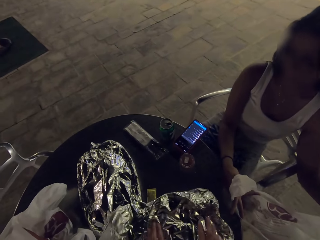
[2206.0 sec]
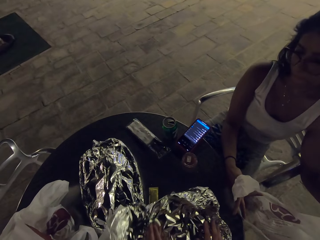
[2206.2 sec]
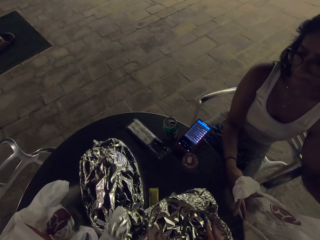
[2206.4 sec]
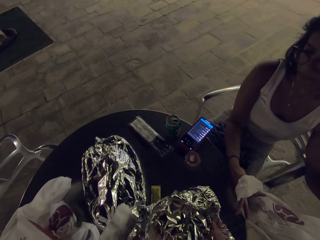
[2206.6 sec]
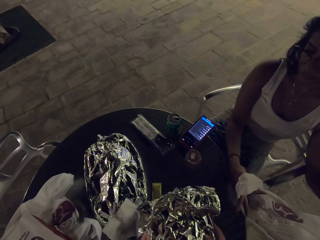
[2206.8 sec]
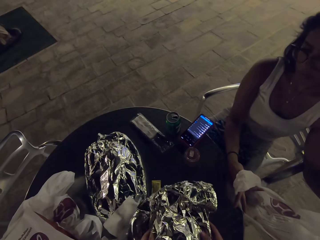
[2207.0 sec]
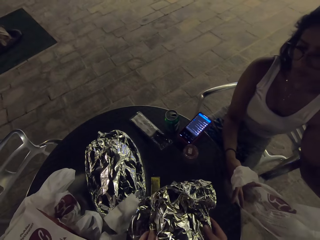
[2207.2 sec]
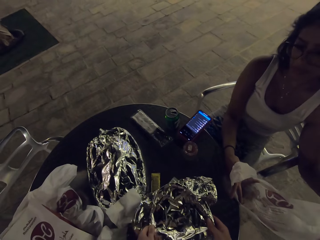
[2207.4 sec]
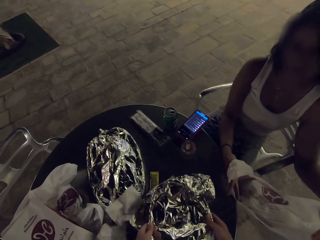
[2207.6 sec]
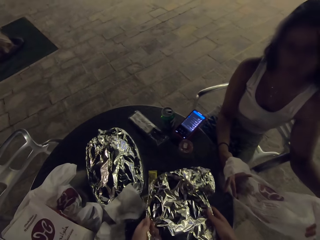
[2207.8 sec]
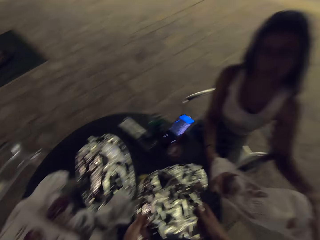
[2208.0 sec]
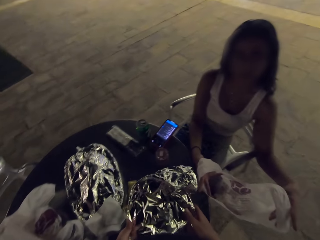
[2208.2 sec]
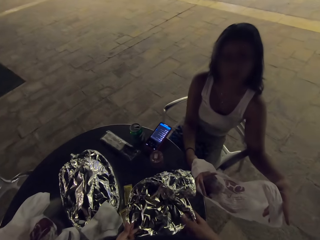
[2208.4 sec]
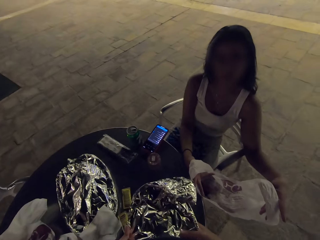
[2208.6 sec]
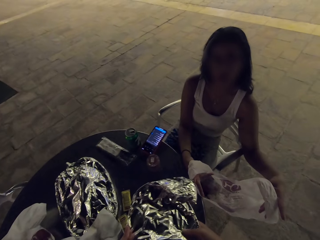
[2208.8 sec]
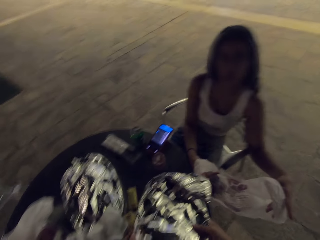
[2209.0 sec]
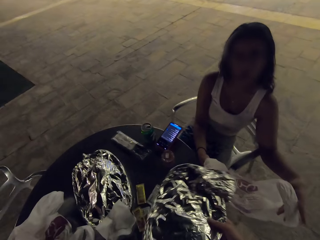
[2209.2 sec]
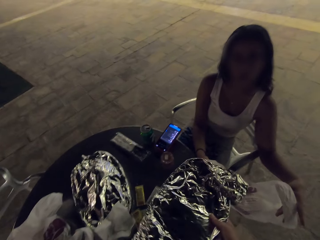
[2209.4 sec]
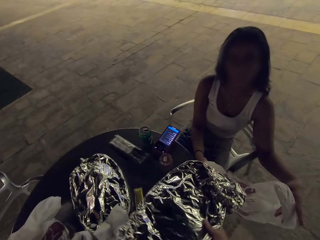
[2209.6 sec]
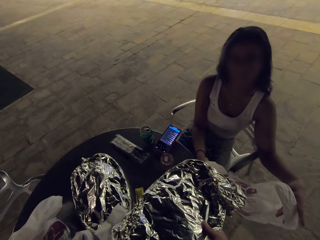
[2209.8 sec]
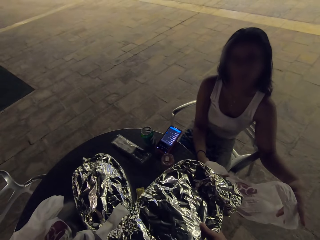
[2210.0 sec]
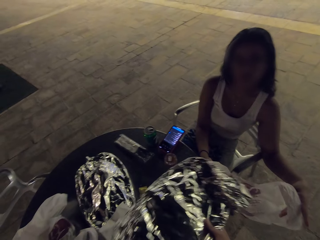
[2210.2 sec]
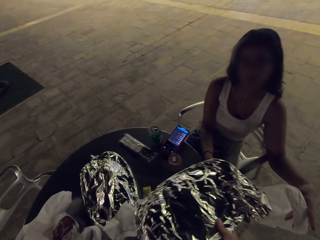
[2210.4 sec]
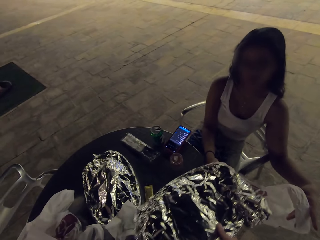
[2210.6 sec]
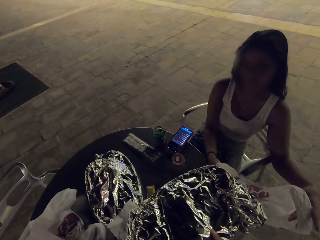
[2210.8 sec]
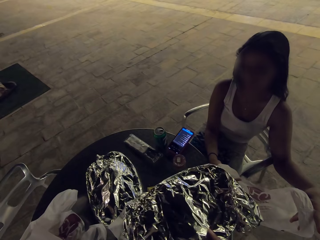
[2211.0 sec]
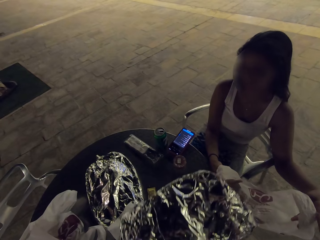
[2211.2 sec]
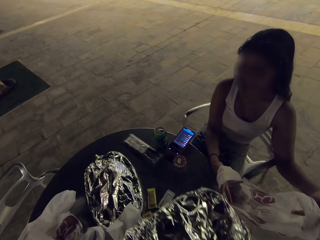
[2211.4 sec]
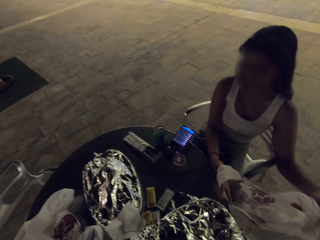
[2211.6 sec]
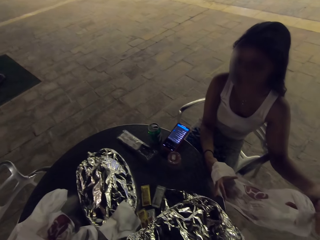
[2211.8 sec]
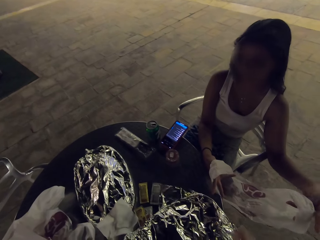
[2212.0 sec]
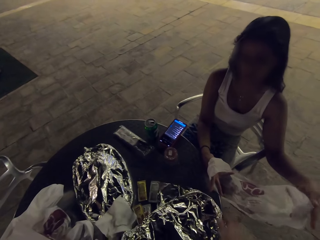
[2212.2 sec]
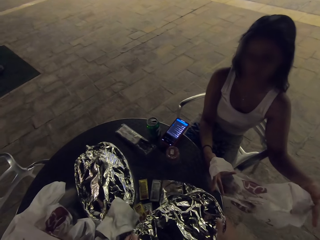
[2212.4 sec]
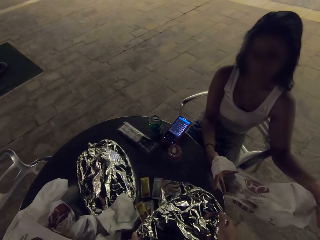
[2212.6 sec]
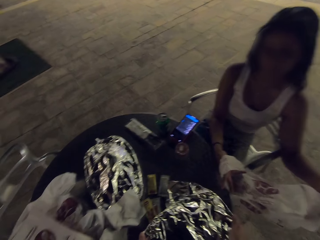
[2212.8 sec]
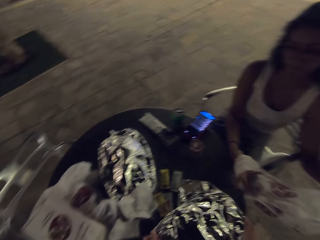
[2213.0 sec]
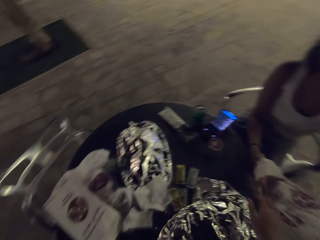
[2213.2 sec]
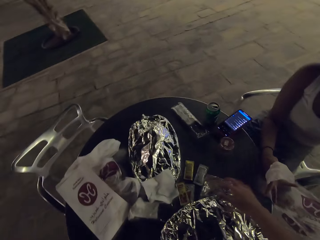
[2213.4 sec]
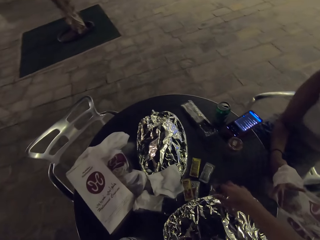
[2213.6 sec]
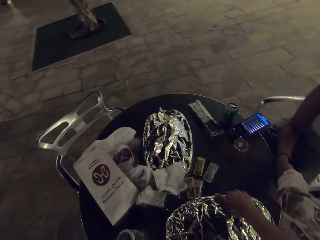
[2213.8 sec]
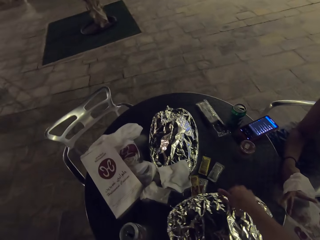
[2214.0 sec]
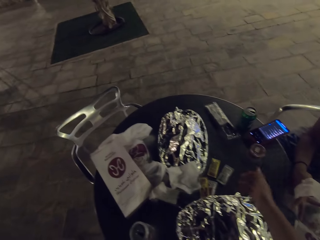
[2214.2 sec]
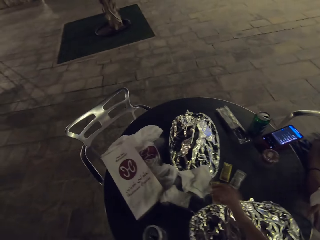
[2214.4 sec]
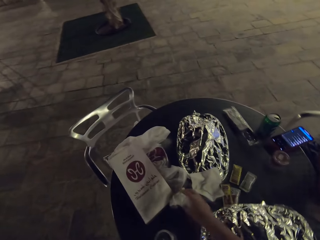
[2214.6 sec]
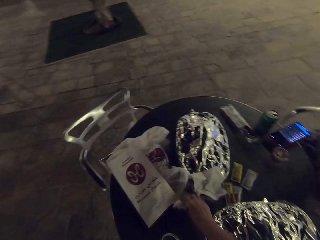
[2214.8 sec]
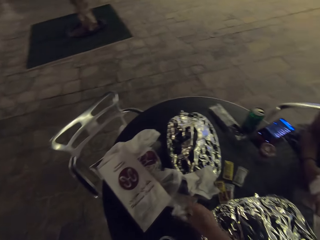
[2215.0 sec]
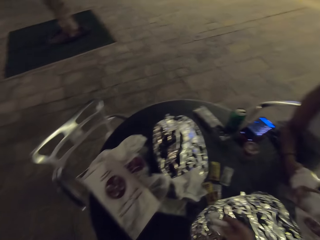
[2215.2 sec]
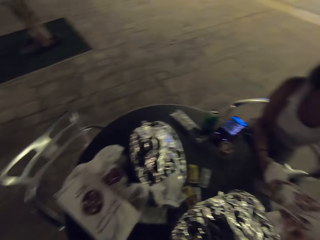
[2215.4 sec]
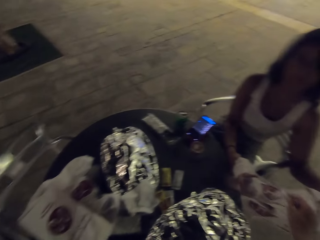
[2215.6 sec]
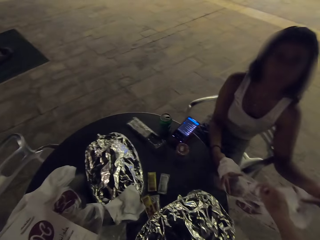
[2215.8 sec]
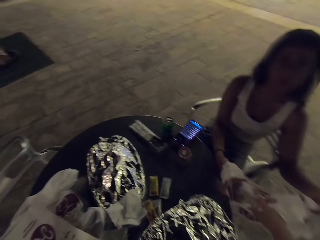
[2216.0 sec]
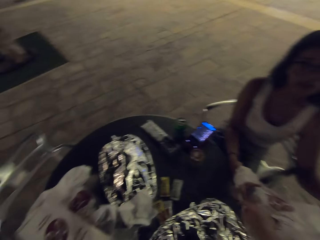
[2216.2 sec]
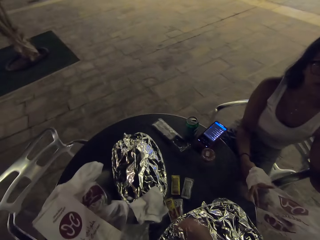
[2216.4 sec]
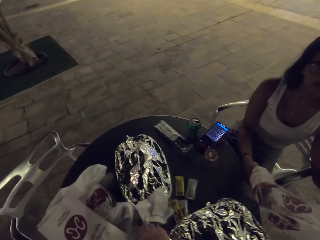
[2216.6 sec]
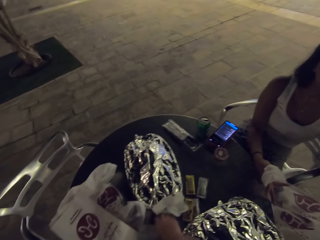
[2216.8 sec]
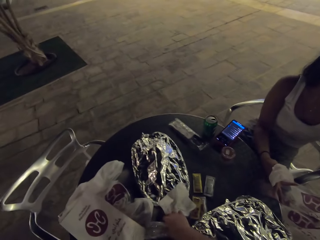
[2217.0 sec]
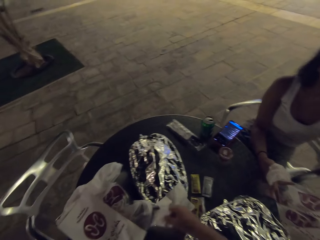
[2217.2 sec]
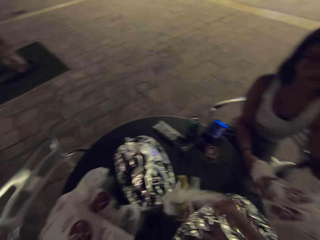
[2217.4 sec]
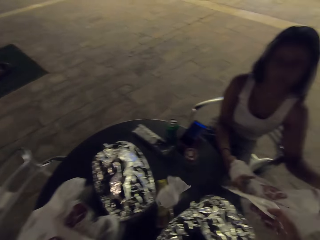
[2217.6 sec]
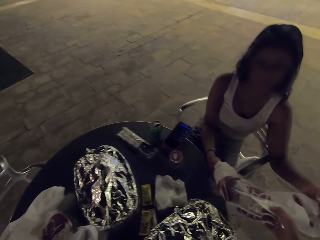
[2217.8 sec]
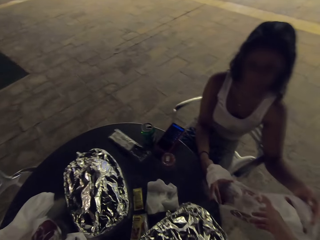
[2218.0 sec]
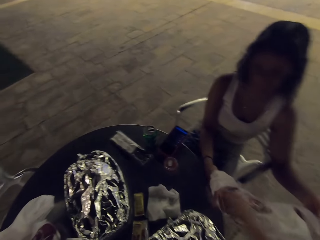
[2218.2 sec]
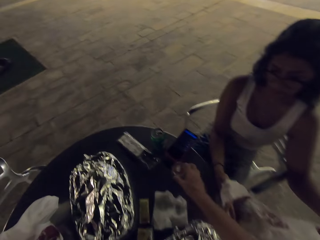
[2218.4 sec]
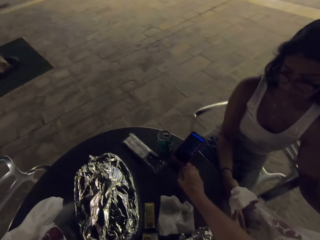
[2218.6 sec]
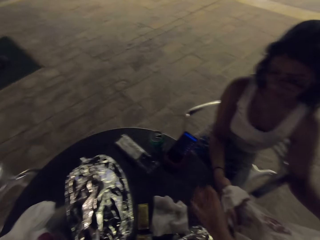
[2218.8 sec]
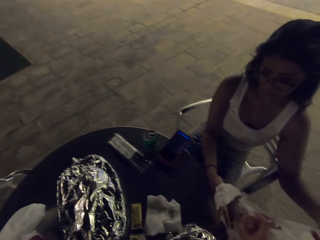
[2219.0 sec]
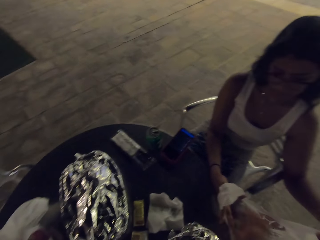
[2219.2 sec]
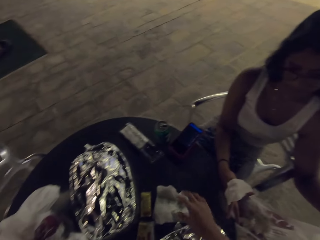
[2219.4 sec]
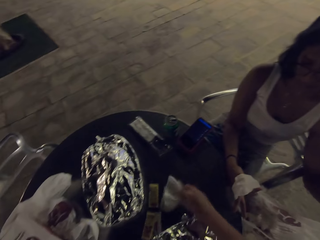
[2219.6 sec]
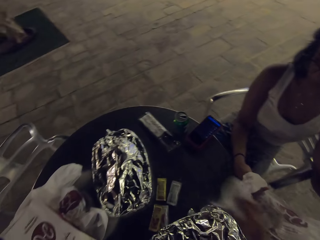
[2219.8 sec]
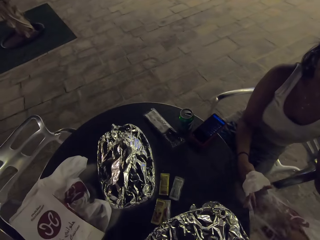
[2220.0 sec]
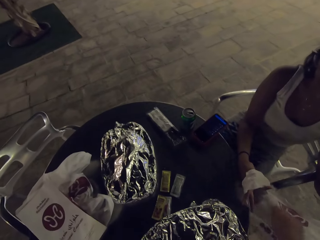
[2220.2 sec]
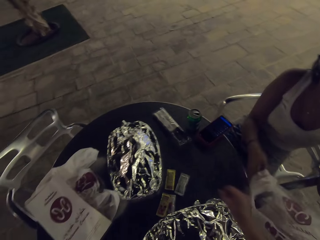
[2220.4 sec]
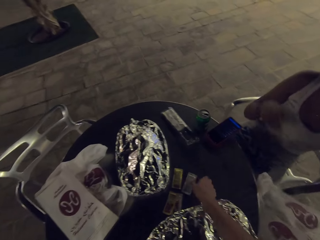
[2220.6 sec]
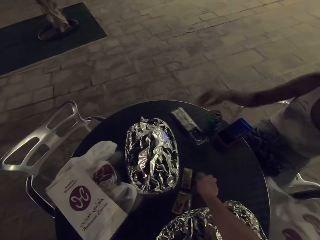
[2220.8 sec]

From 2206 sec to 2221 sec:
The camera wearer puts the trash in the plastic bag.

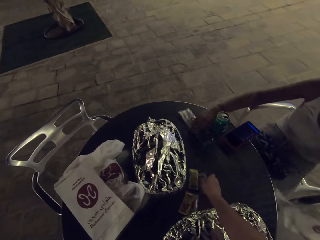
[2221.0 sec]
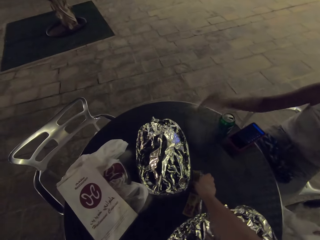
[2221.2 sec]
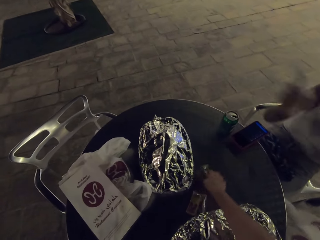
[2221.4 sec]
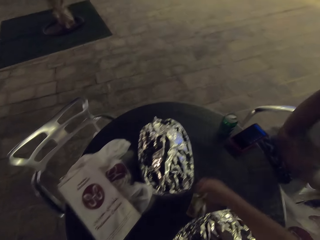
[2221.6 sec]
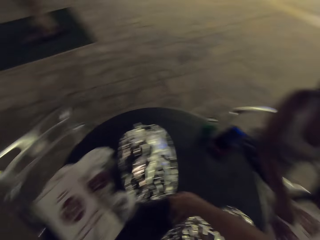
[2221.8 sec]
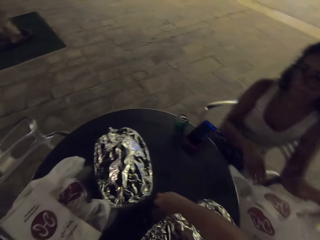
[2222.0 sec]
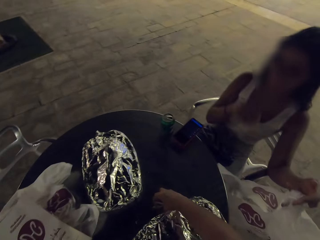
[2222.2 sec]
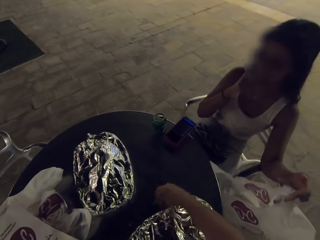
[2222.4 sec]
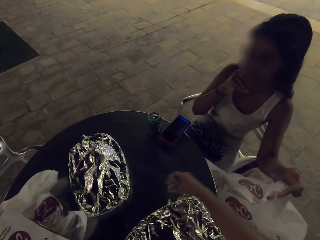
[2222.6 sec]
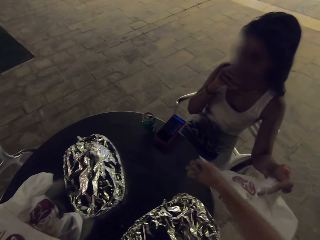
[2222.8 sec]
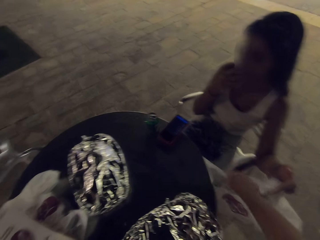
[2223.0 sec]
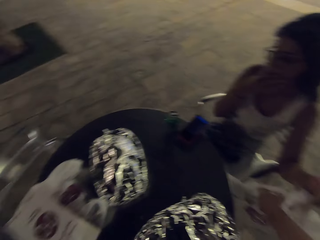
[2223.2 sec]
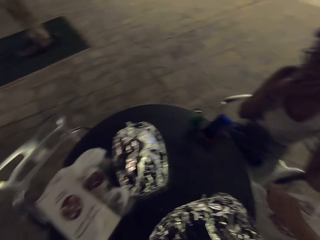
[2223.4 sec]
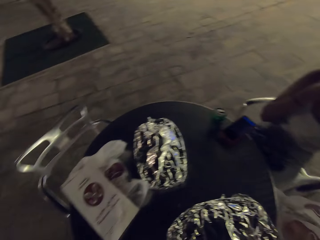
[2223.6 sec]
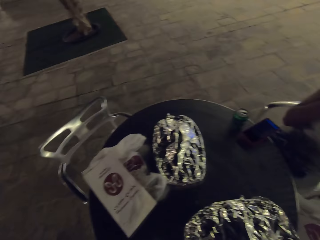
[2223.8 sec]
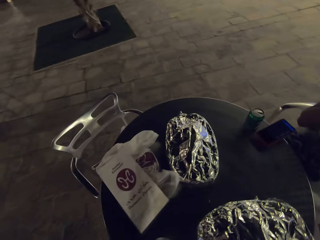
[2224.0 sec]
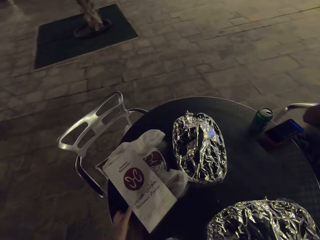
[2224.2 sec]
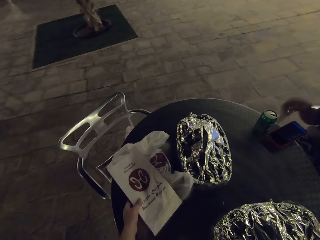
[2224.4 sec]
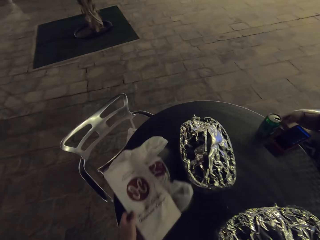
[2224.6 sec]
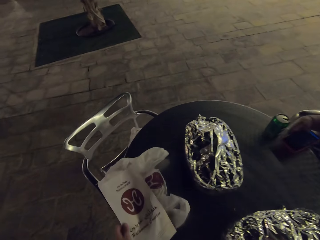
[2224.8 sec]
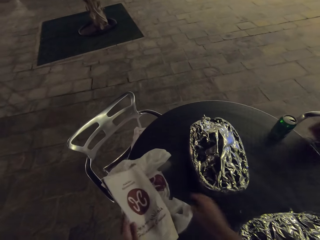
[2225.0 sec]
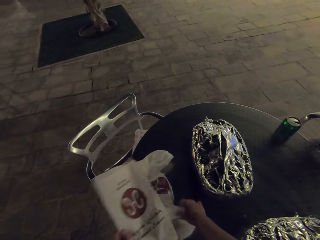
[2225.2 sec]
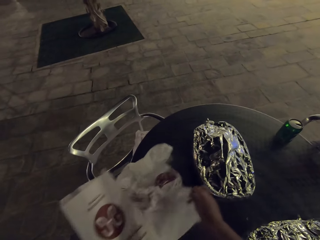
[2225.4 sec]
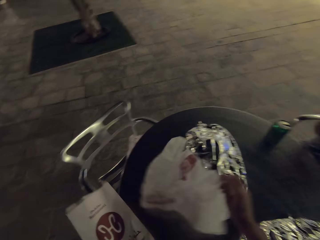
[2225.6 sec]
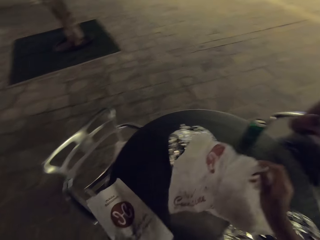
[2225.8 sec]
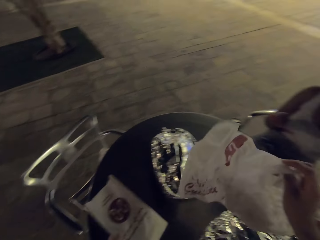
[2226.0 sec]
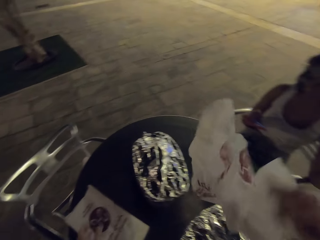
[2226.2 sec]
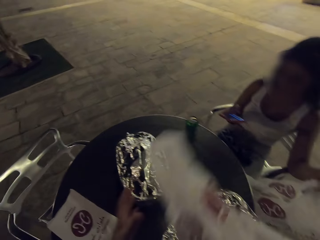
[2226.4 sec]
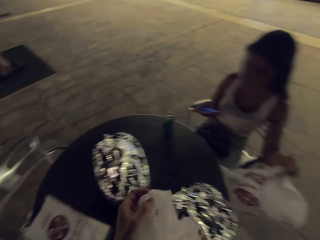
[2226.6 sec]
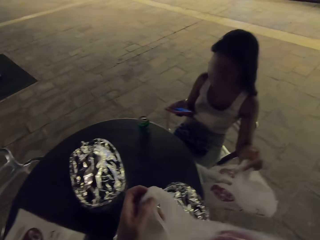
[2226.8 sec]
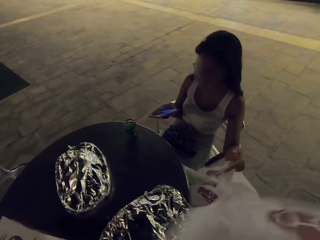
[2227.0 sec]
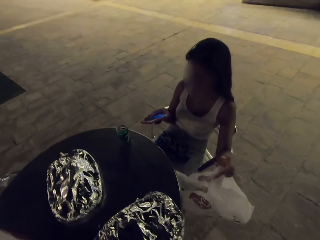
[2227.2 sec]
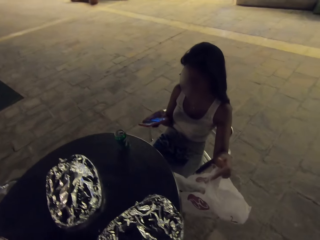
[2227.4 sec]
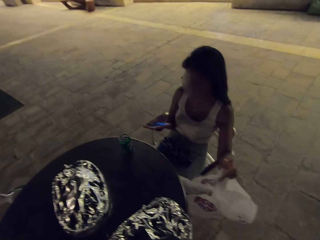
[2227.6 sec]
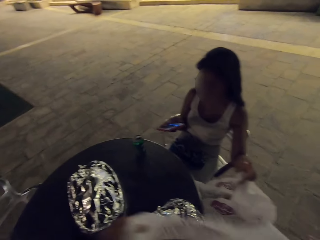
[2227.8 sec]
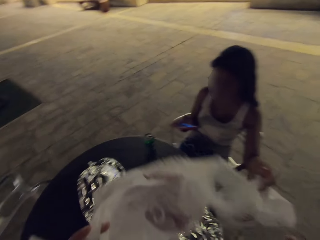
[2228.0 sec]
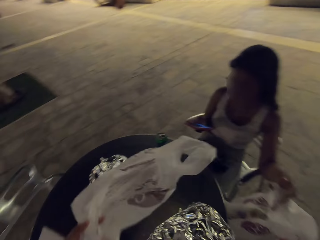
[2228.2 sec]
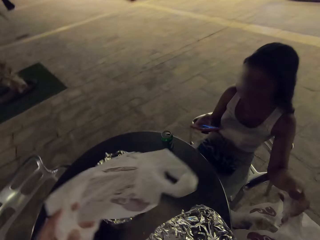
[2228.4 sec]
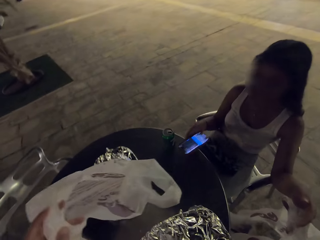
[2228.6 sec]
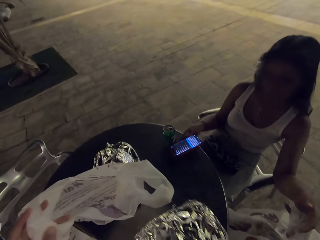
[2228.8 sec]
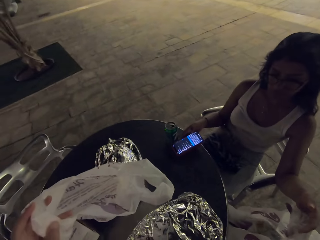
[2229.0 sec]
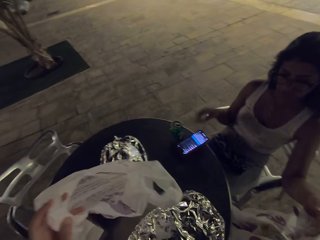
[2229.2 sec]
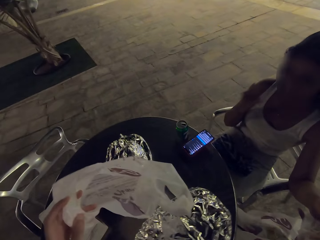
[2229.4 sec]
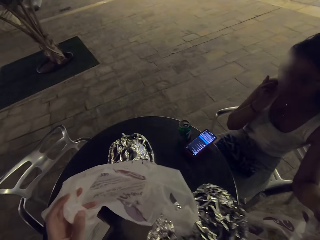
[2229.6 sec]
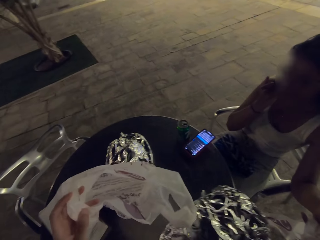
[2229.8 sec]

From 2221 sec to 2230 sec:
A woman scrolls on her phone.
